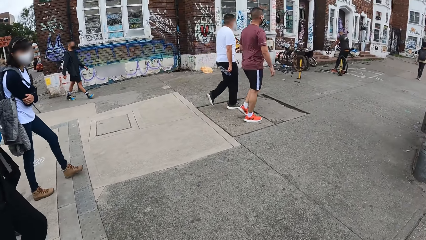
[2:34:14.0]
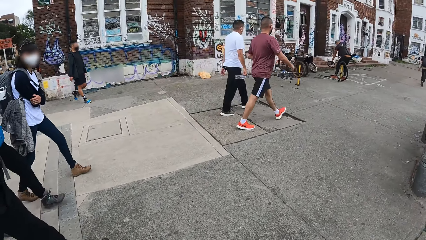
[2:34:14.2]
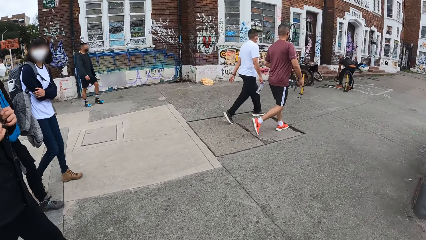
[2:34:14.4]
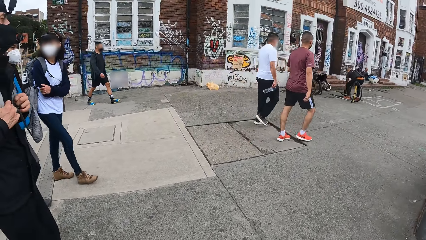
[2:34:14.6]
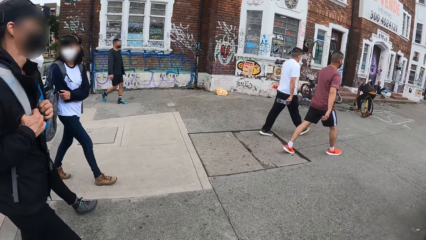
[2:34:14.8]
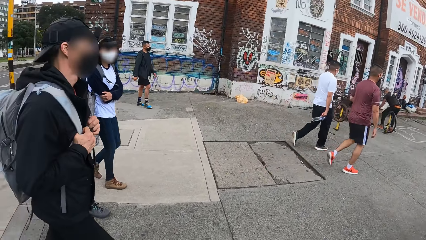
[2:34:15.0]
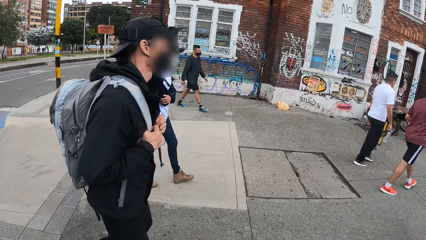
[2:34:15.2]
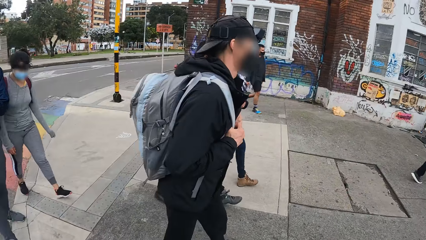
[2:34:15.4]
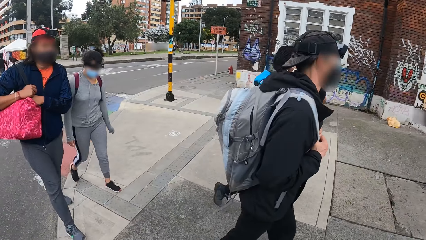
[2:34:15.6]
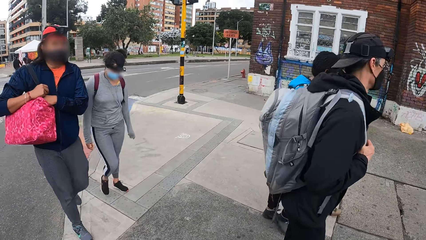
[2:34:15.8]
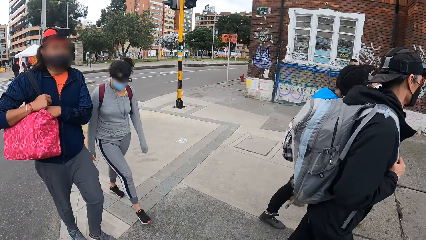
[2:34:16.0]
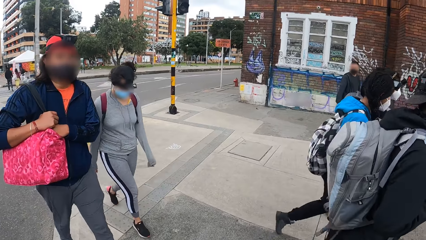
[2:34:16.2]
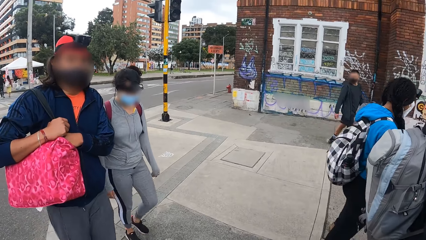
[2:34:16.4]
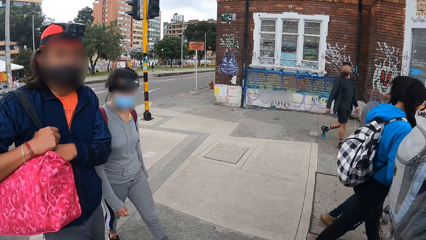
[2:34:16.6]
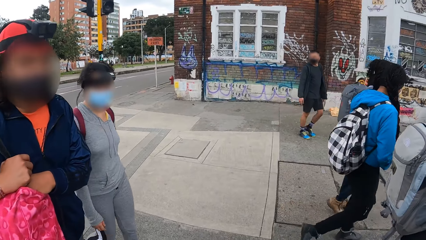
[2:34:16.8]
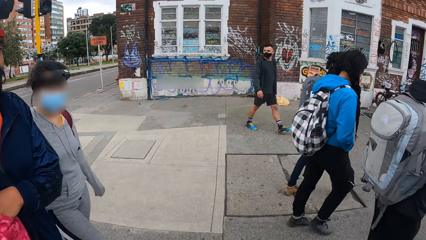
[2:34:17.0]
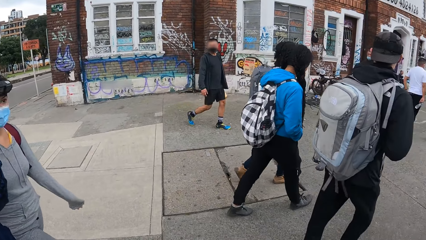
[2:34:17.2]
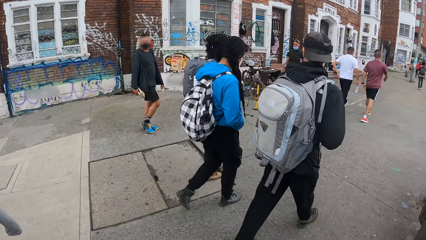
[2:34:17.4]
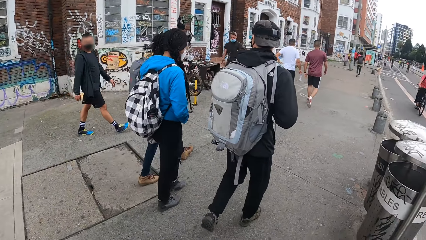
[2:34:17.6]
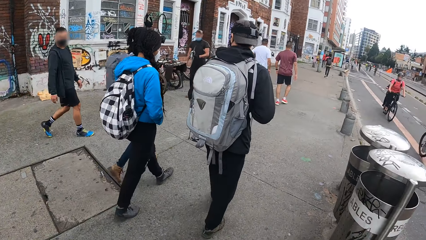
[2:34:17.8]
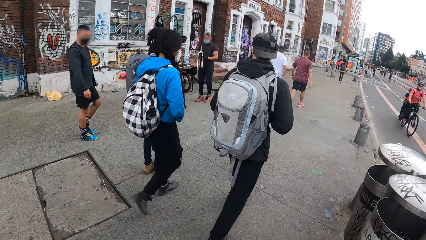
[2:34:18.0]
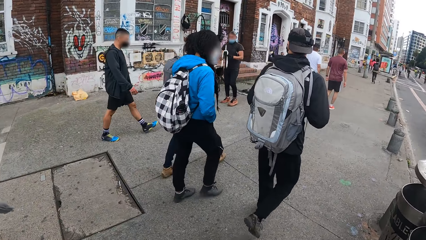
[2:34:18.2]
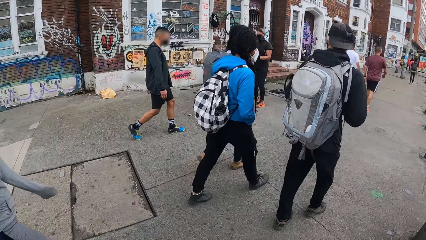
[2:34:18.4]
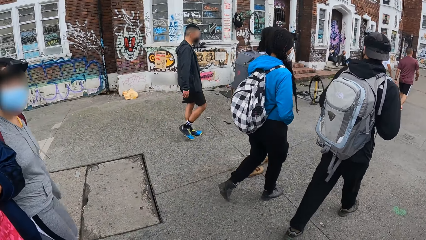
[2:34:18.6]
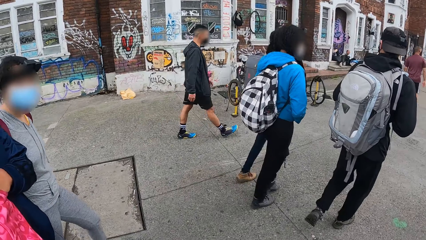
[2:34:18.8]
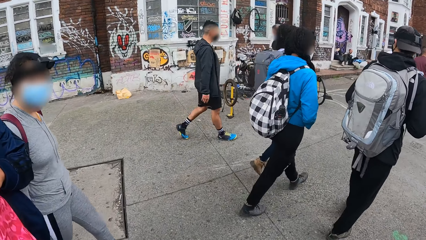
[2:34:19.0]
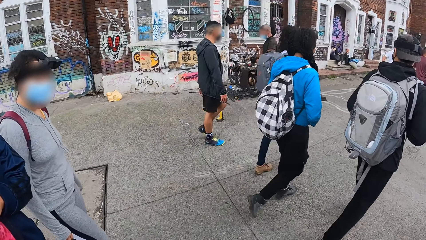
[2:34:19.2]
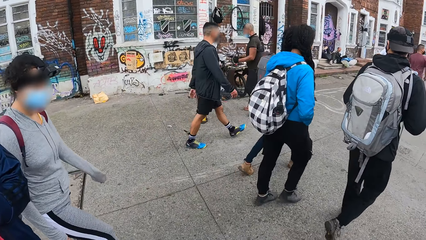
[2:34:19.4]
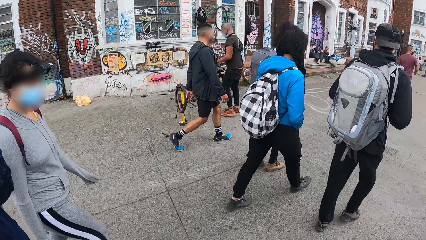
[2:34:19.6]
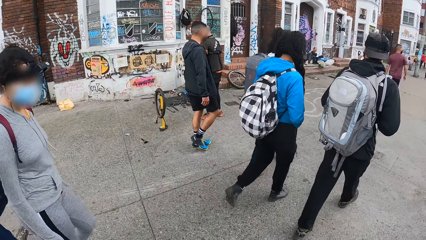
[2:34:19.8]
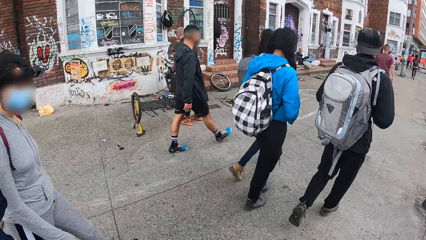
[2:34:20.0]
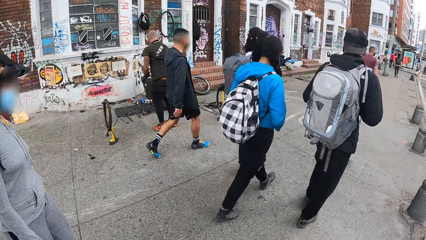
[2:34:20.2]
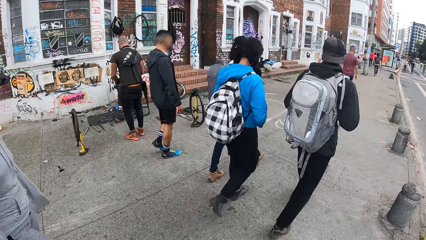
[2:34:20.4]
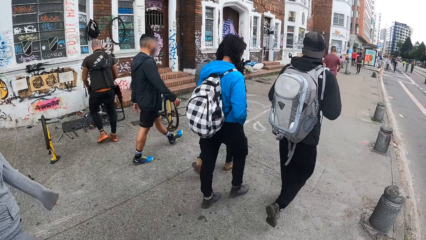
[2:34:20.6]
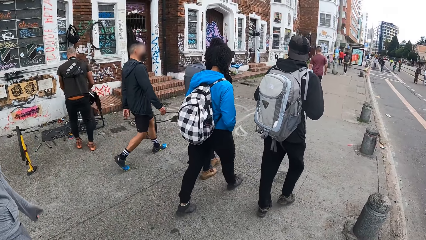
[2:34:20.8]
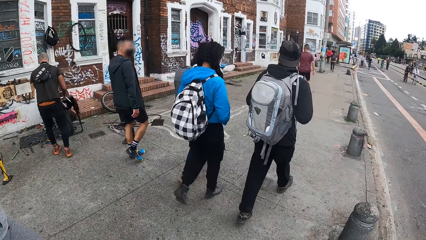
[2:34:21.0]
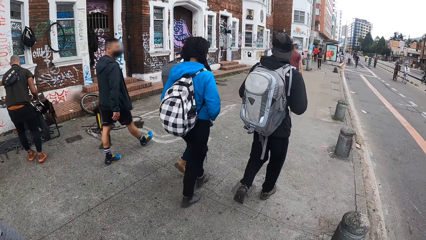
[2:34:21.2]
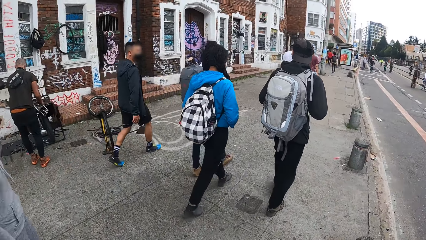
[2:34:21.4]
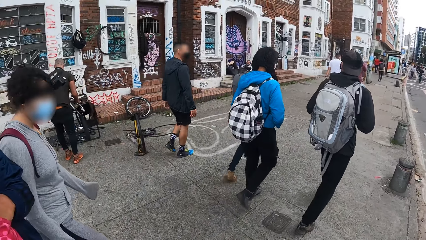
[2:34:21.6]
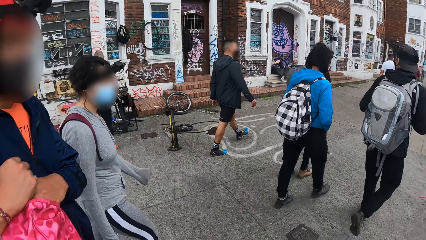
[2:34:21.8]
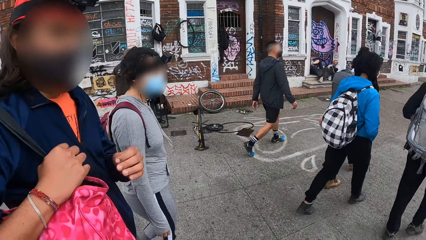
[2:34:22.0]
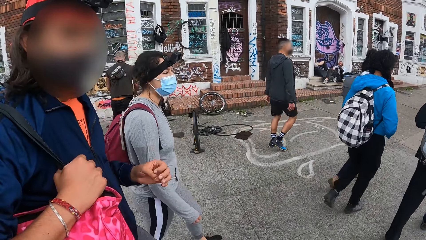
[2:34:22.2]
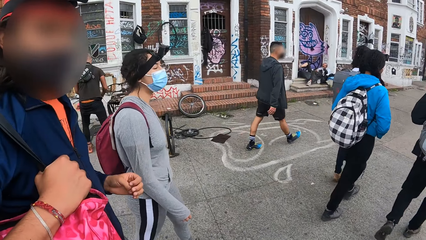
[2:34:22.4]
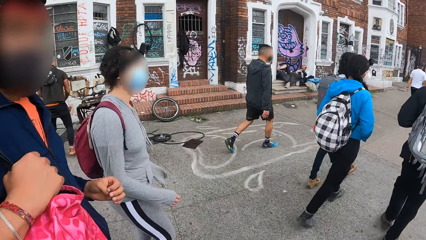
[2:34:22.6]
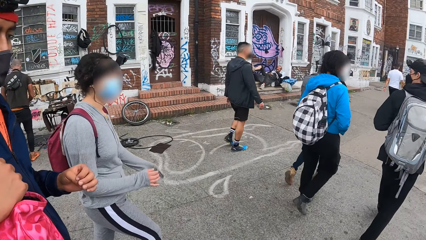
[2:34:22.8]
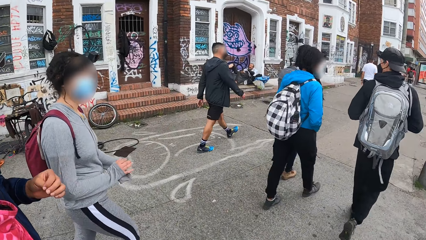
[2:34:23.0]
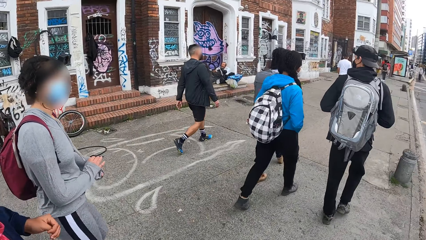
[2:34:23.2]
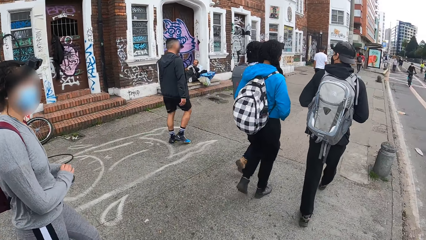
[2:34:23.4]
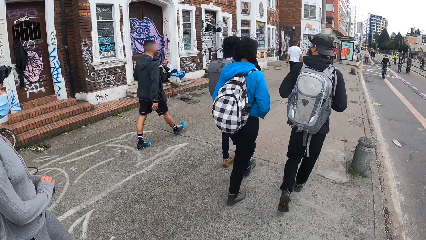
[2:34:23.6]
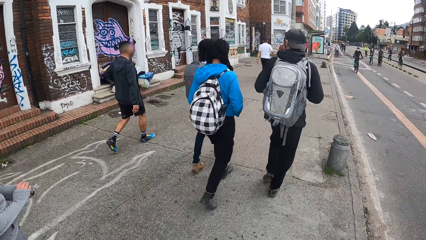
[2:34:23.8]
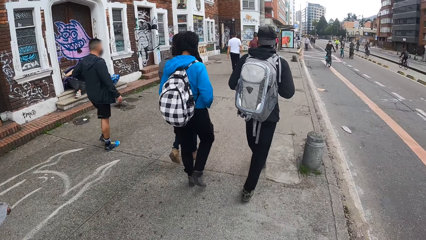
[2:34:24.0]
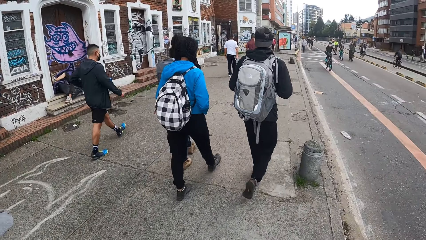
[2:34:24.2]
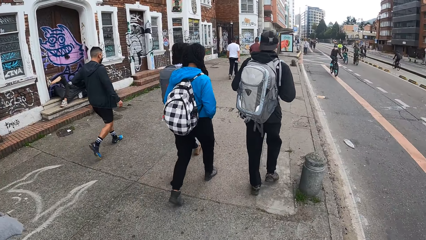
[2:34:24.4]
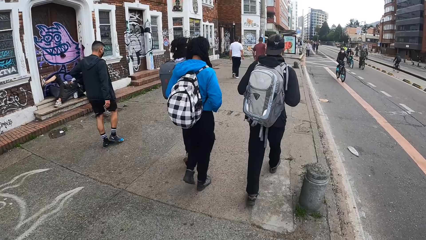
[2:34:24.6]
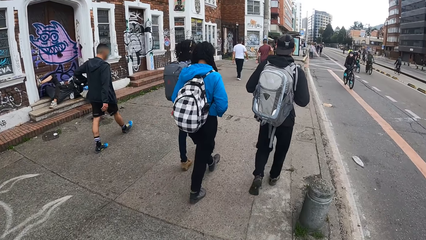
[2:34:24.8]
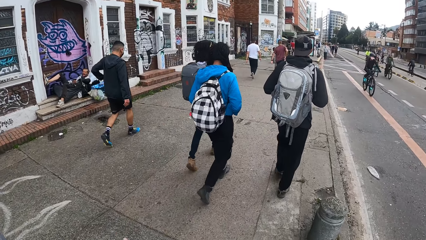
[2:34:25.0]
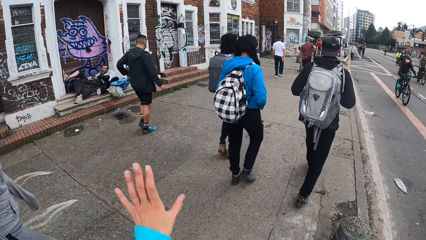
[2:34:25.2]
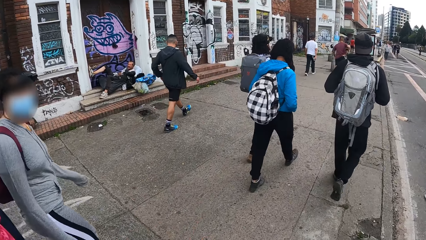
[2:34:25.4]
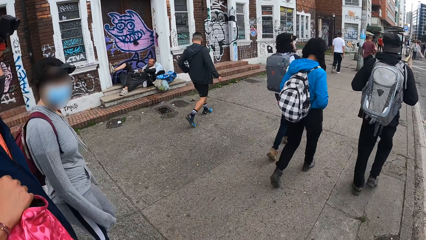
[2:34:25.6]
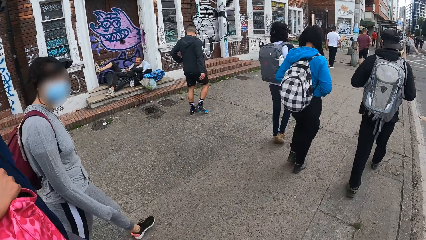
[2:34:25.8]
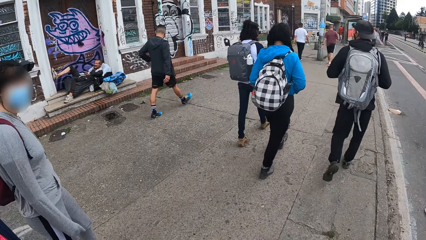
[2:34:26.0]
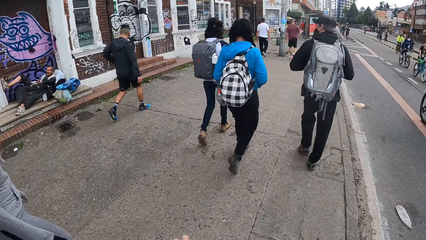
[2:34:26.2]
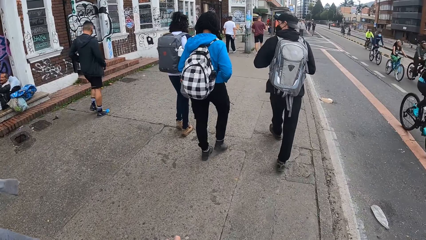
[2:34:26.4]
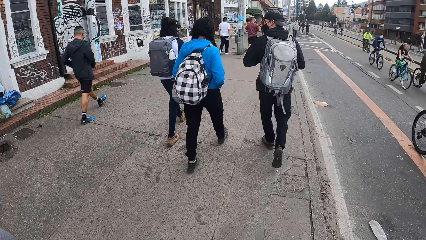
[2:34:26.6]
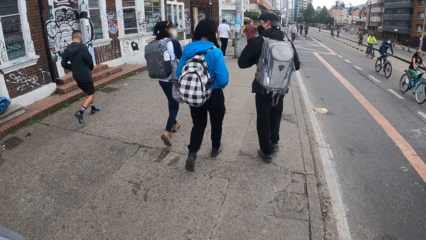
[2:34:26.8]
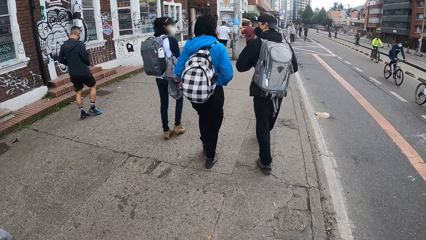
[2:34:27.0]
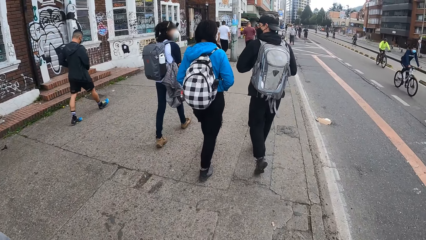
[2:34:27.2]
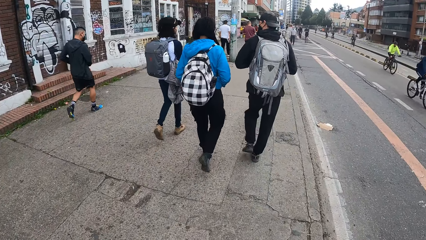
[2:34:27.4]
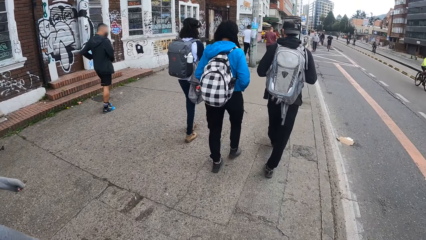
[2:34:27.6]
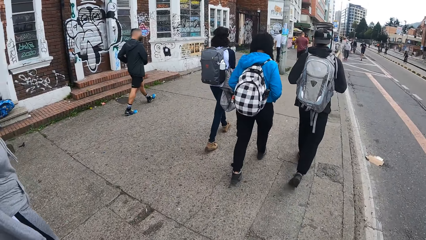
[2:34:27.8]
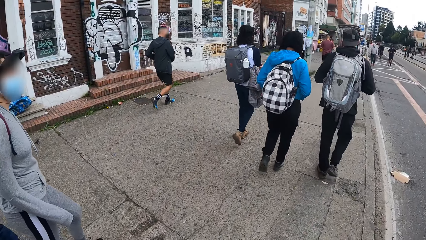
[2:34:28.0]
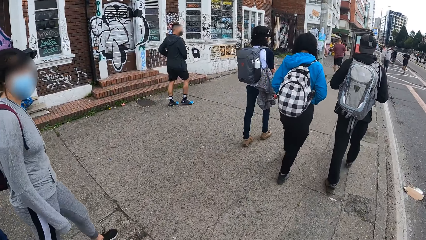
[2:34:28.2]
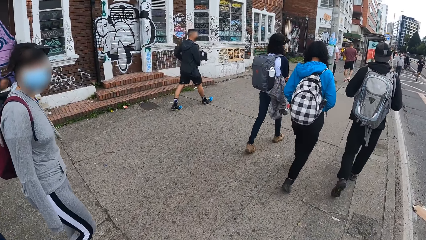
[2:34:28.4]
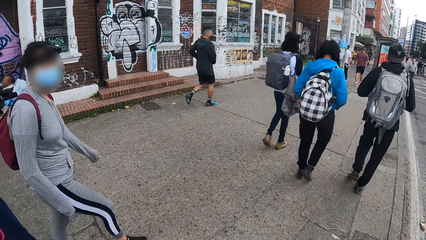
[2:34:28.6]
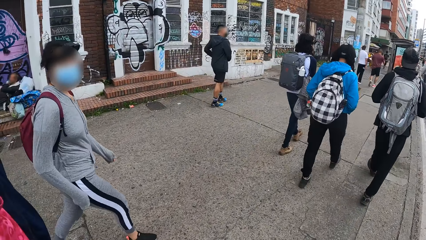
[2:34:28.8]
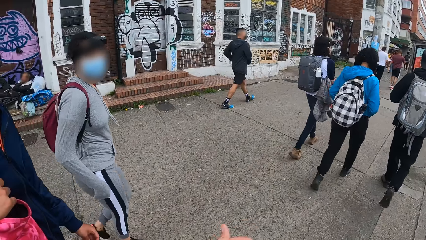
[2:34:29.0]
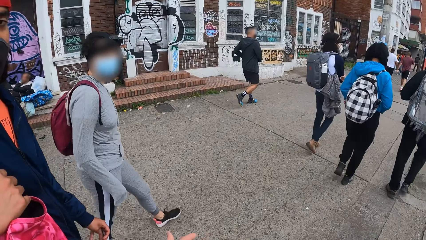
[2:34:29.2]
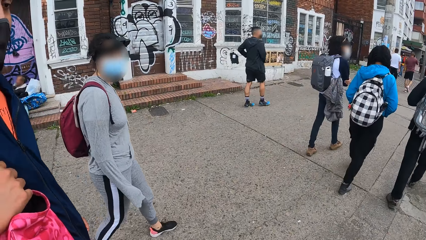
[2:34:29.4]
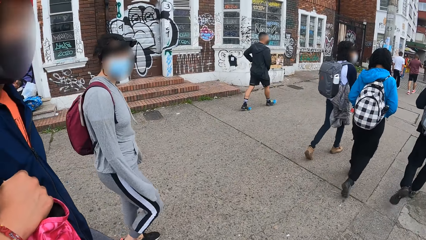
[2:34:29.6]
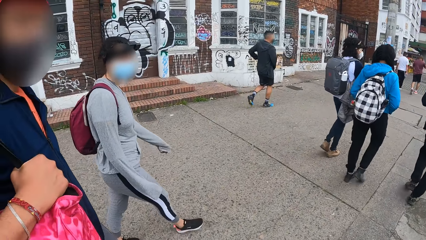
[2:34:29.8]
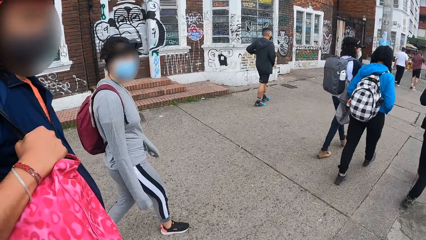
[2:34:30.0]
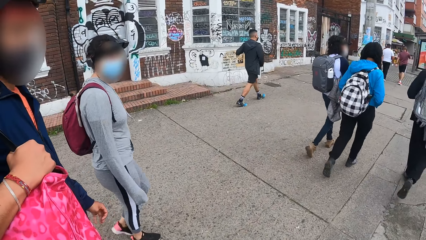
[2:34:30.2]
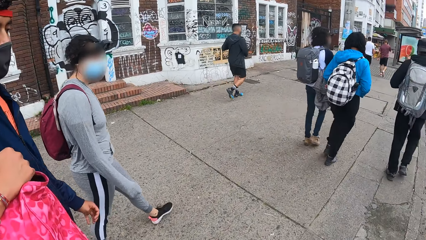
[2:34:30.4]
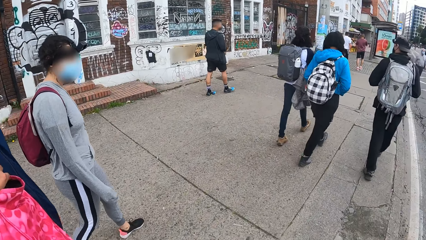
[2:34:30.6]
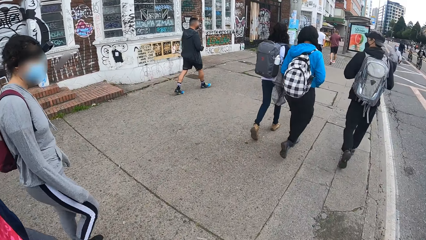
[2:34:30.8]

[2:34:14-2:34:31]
The camera wearer looks around. They stare at a lady. They walk on the sidewalk.
